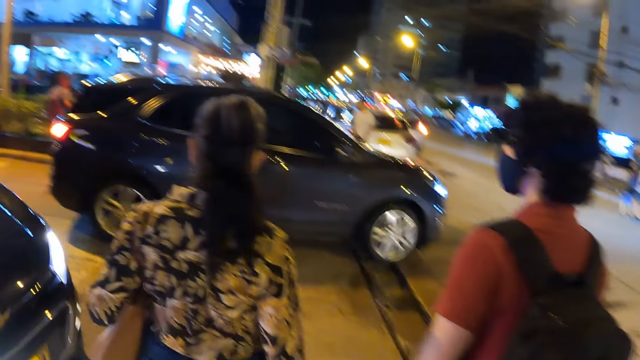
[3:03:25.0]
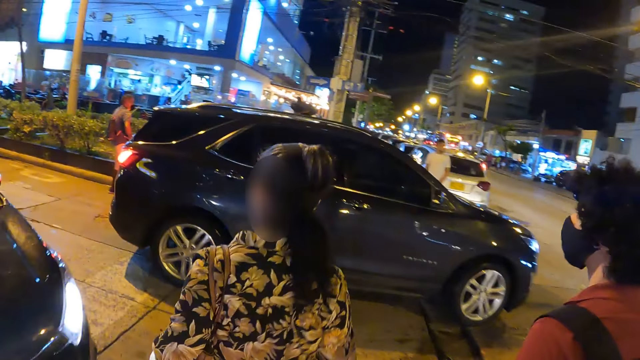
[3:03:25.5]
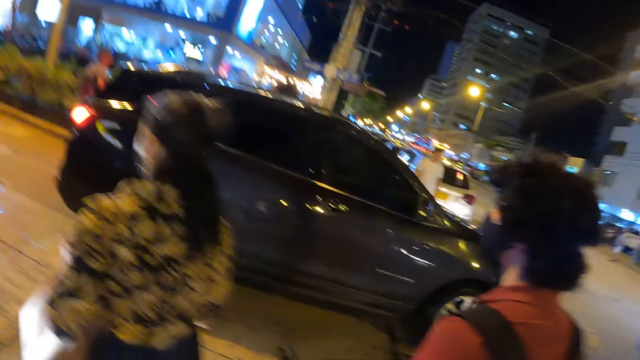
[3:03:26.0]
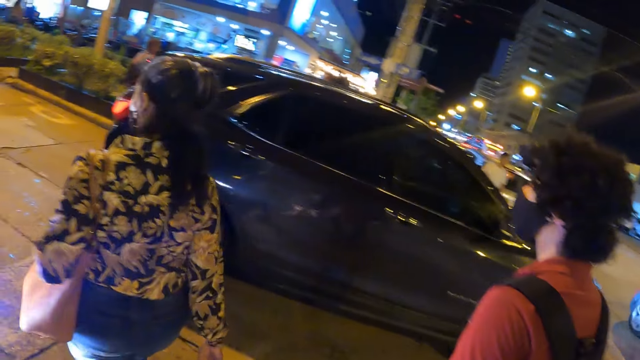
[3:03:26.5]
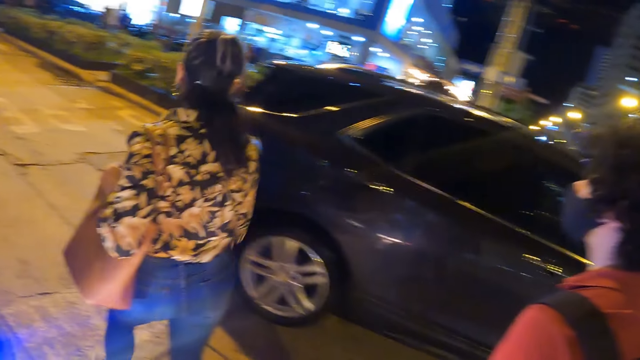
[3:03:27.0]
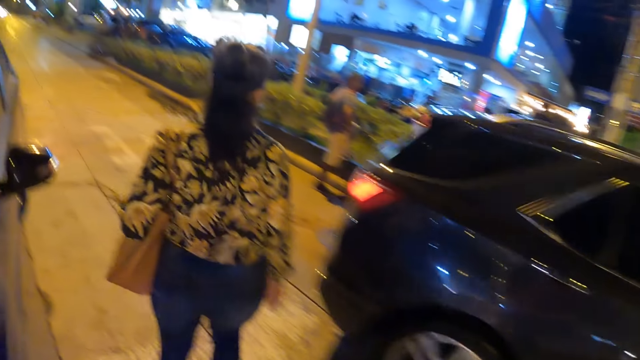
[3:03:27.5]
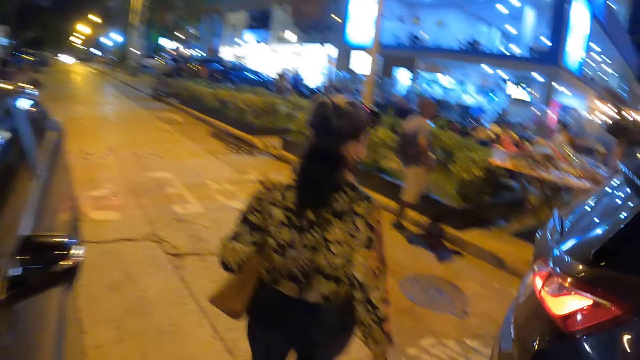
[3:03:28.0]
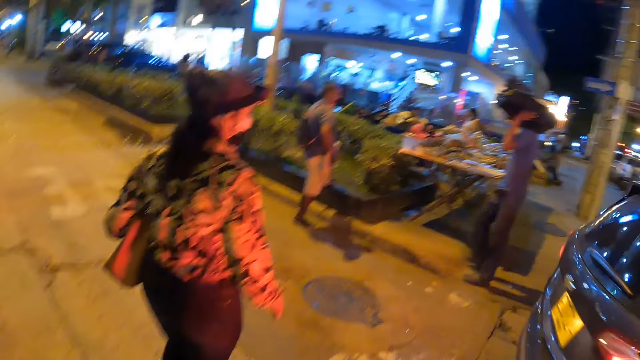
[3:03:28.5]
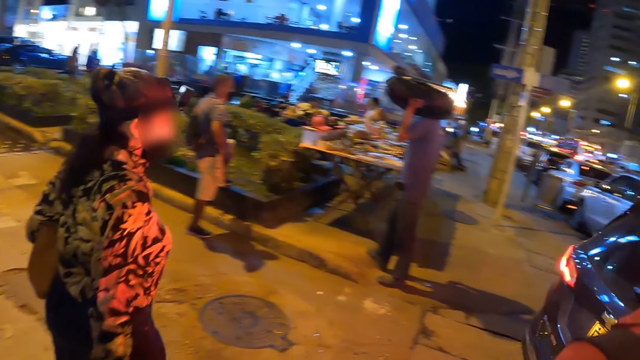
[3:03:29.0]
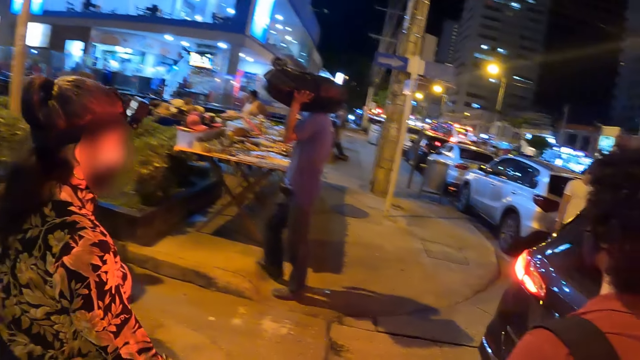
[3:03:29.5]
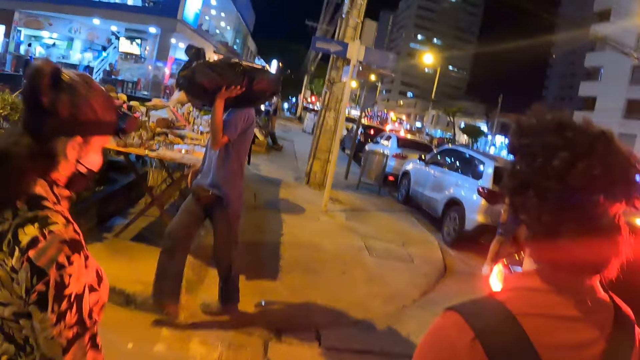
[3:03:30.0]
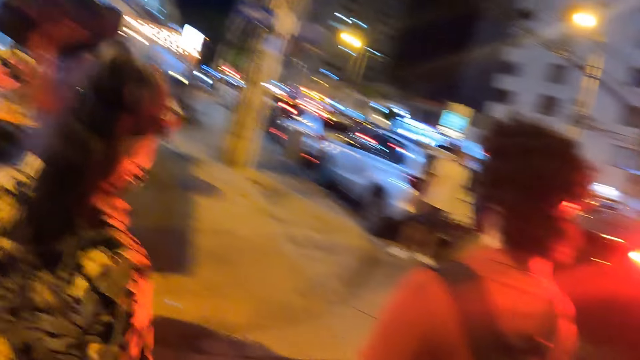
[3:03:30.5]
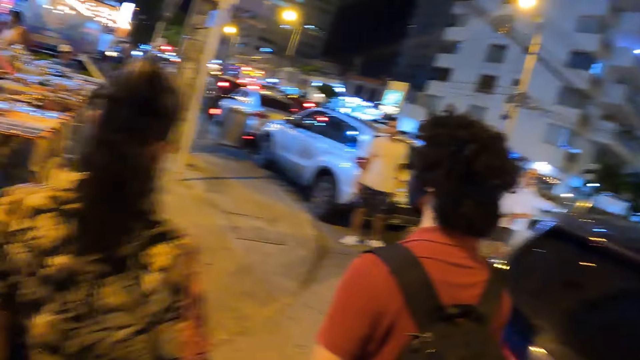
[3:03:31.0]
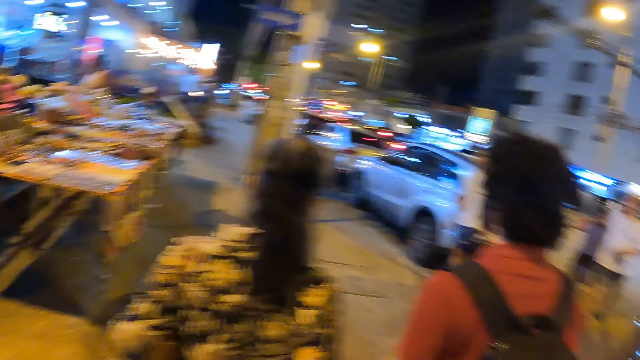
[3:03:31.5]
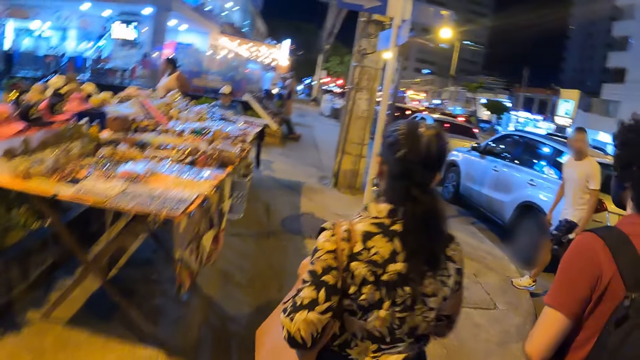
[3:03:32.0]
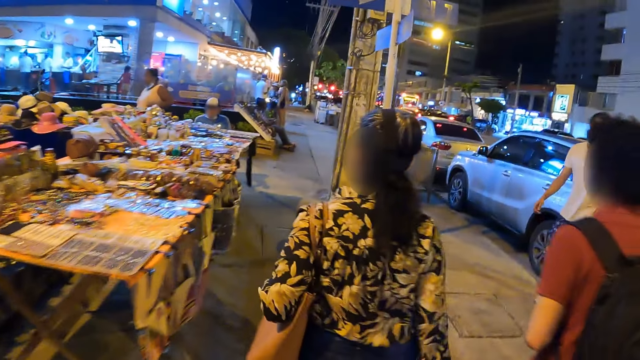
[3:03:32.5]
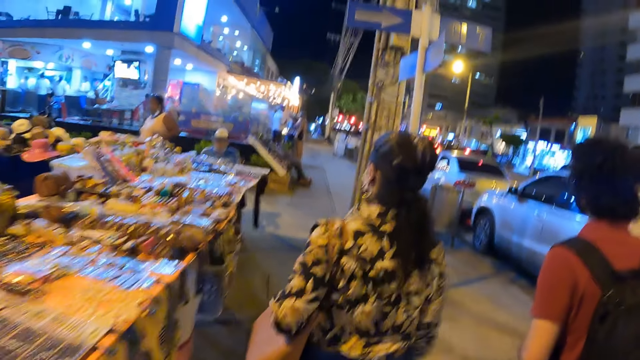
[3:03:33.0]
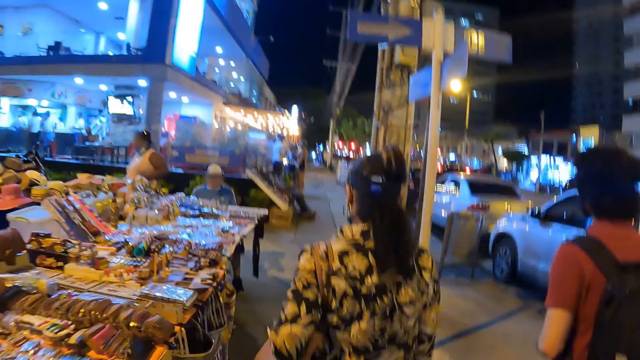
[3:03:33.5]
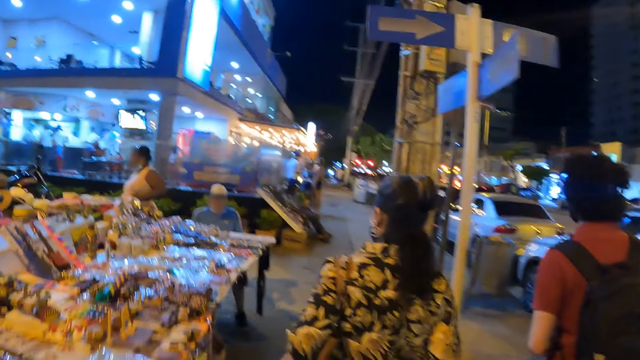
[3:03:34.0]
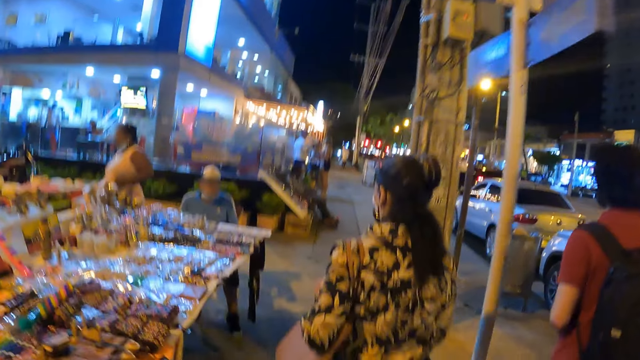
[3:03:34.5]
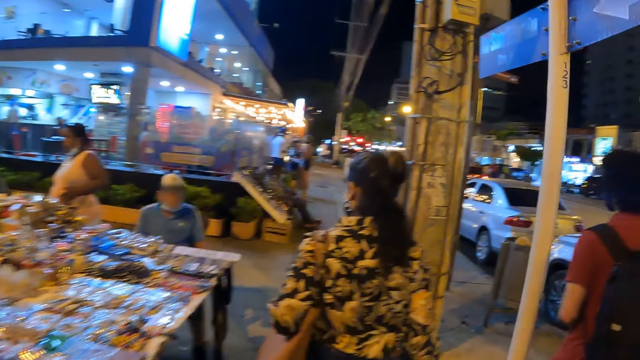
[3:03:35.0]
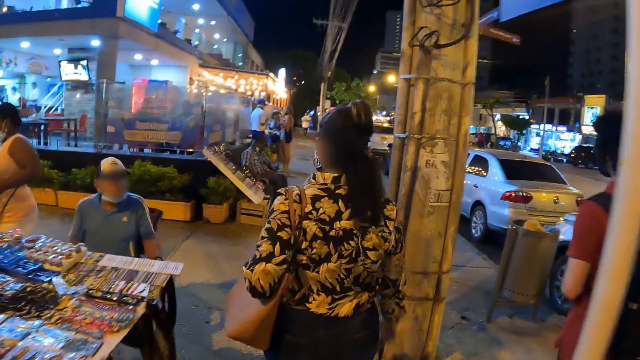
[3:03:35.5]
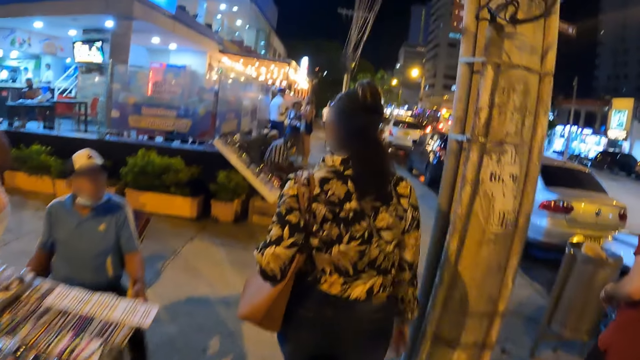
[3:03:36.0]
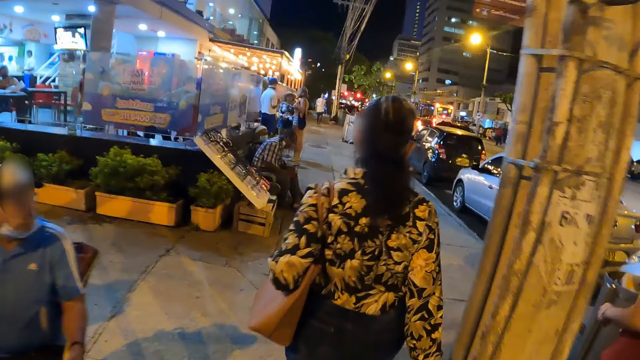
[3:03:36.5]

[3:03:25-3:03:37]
The camera wearer crosses the road. They walk on the pavement and look at a woman.

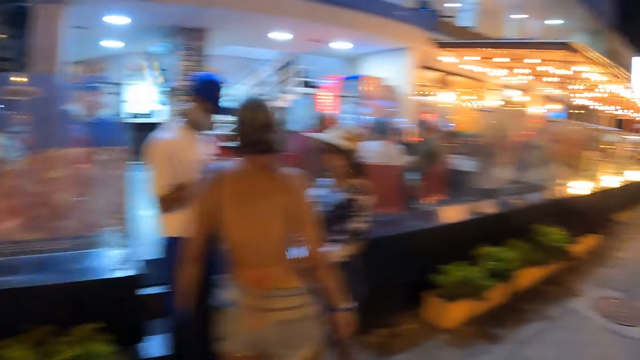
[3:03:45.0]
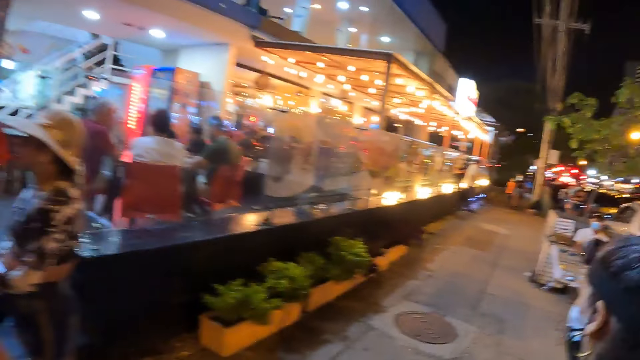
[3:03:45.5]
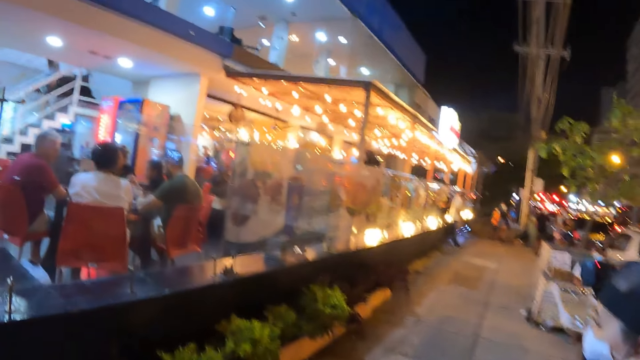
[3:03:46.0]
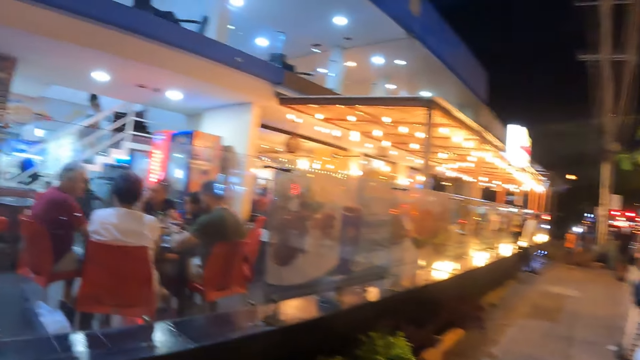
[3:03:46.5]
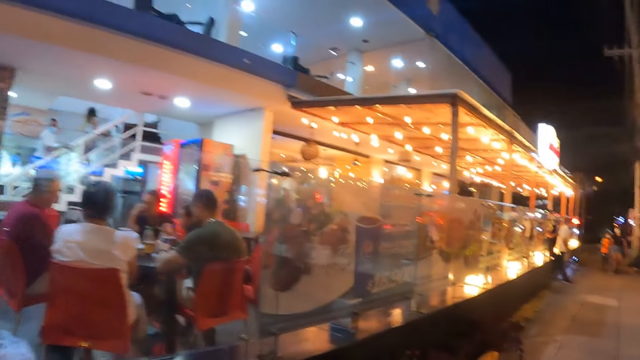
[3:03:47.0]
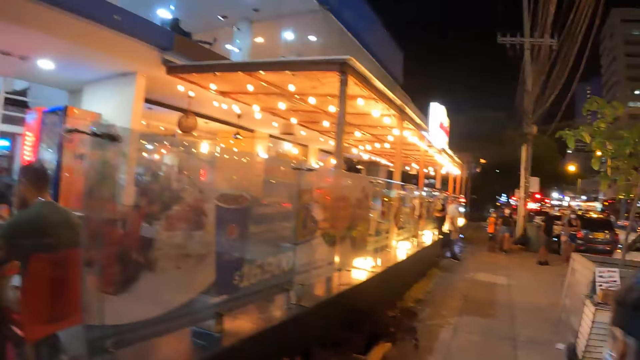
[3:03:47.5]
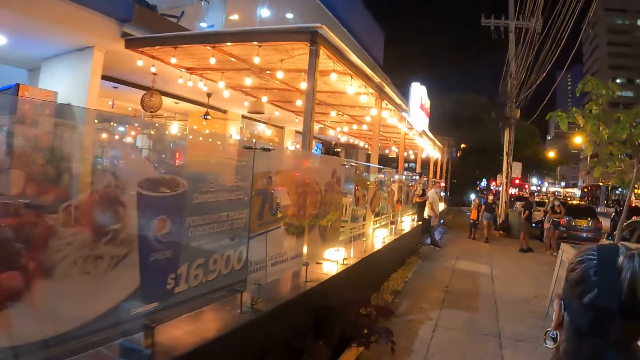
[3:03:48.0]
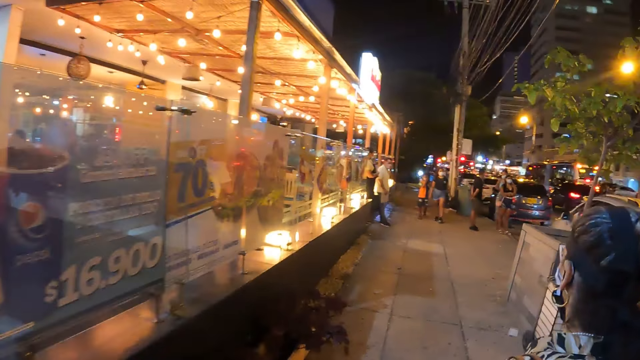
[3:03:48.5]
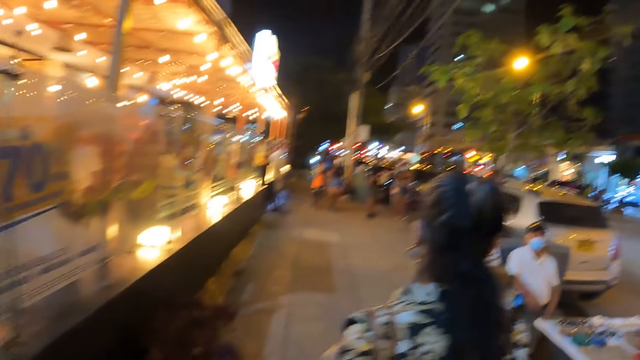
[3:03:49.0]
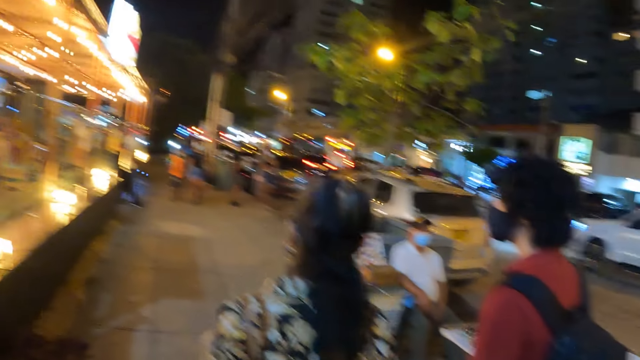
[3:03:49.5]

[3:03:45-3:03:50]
The camera wearer looks at people on the streets. They walk on the pavement.

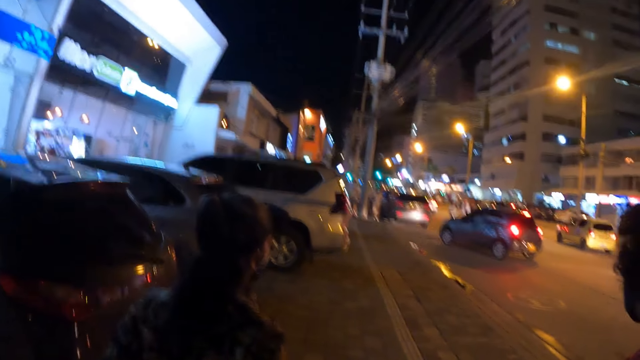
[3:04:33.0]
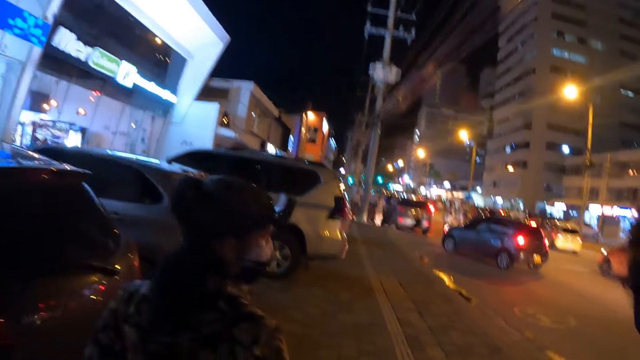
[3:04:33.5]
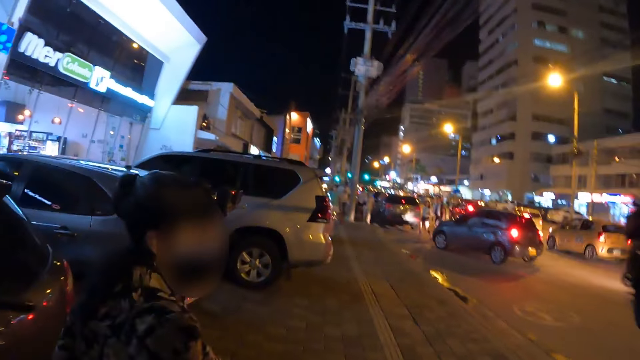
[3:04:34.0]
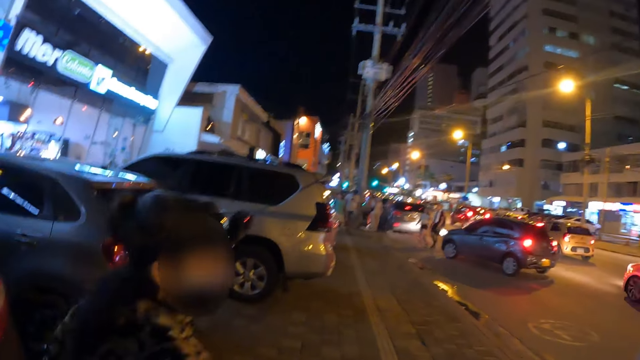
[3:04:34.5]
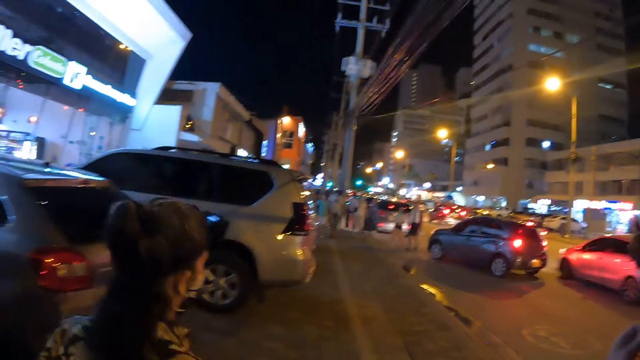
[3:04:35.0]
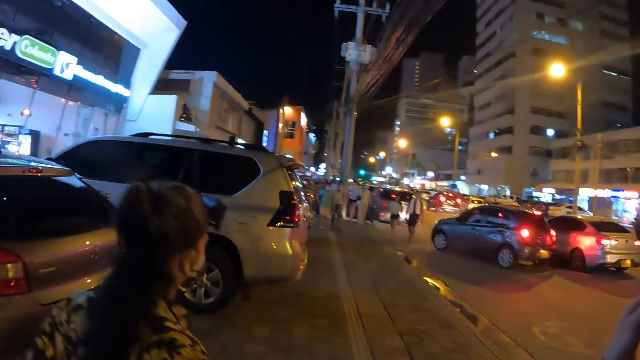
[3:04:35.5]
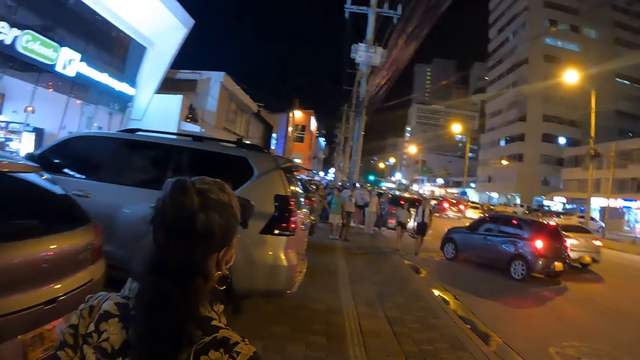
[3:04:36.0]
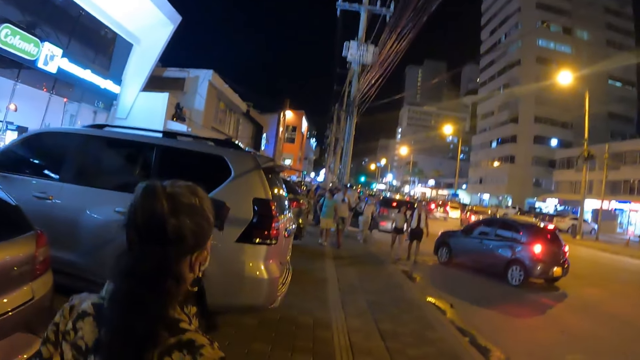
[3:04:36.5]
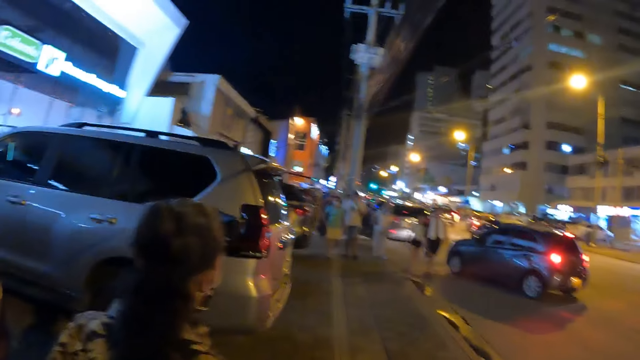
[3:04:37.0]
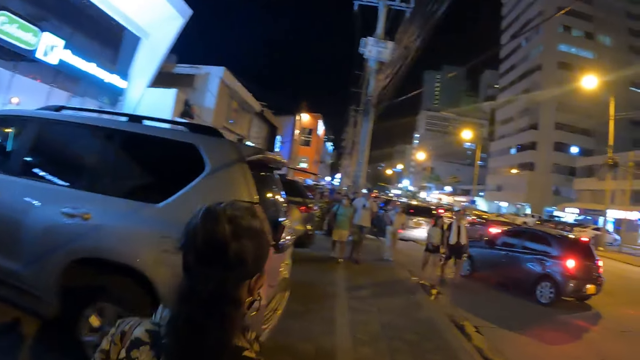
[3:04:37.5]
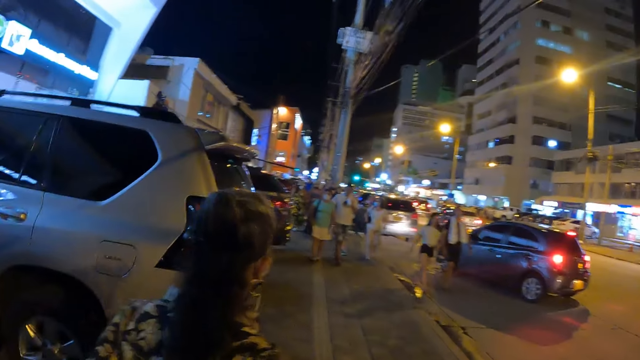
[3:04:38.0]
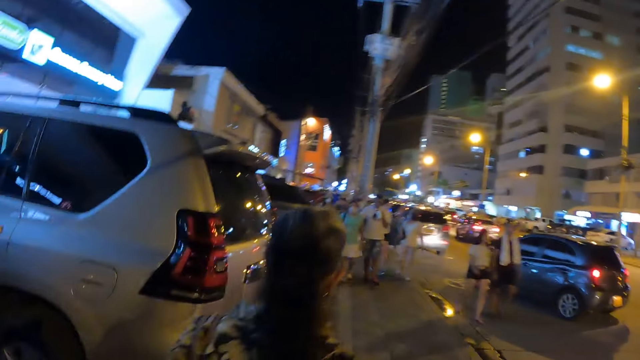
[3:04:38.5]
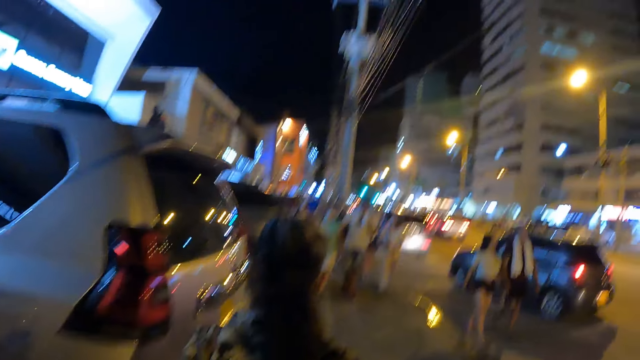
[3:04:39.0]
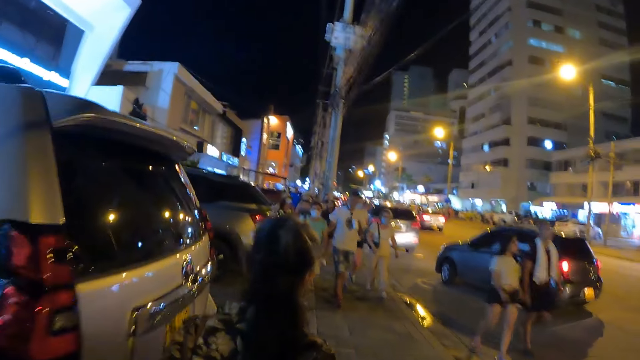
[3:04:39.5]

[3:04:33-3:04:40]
The camera wearer walks on the pavement. They look at a woman.
